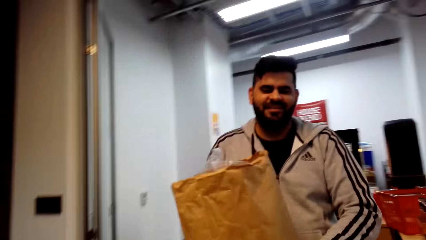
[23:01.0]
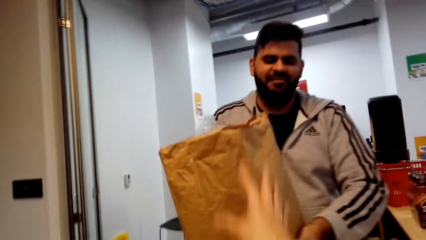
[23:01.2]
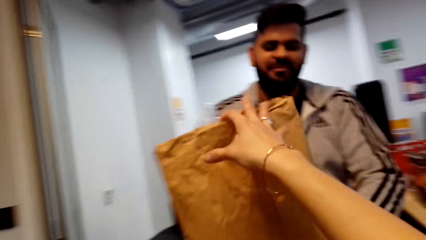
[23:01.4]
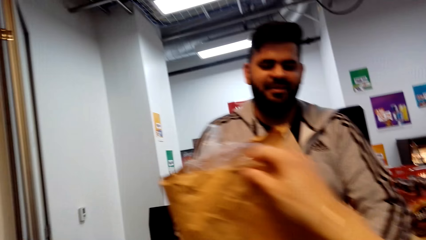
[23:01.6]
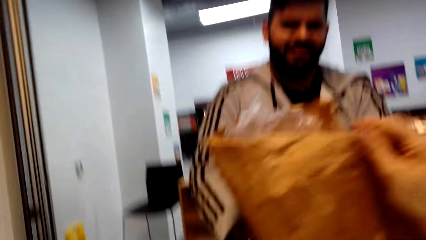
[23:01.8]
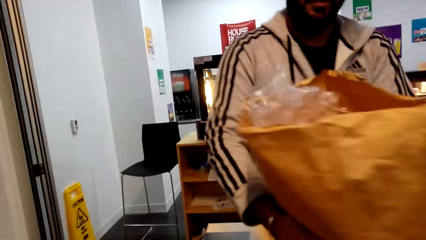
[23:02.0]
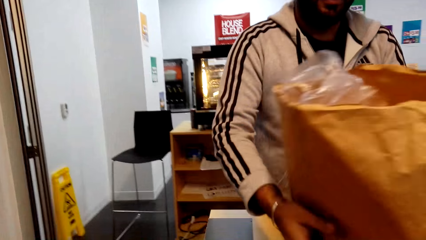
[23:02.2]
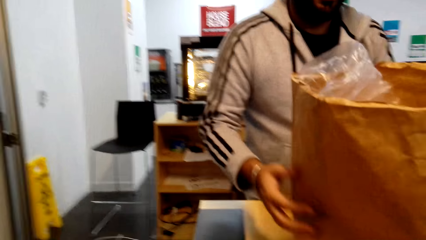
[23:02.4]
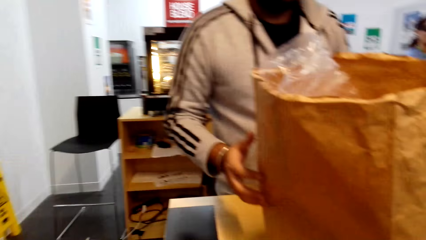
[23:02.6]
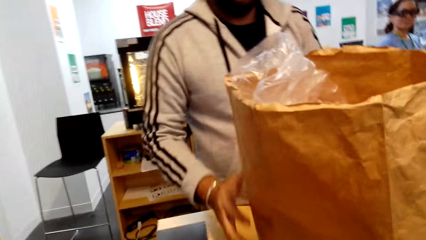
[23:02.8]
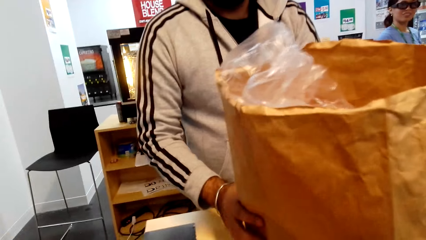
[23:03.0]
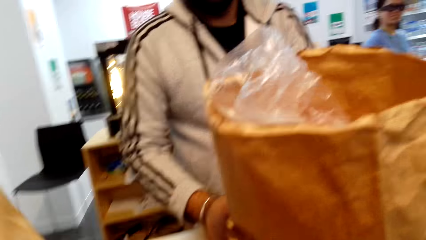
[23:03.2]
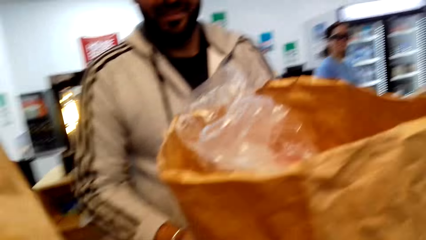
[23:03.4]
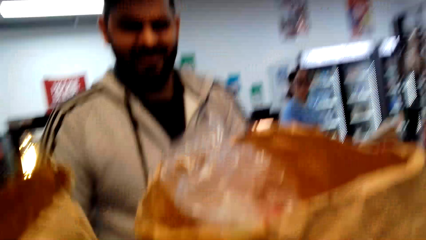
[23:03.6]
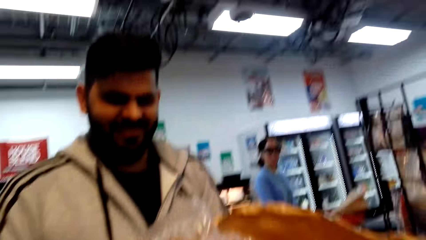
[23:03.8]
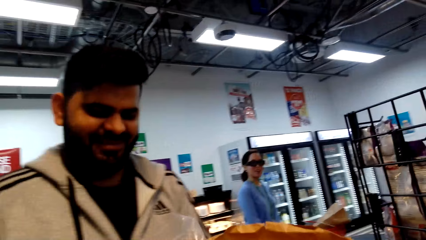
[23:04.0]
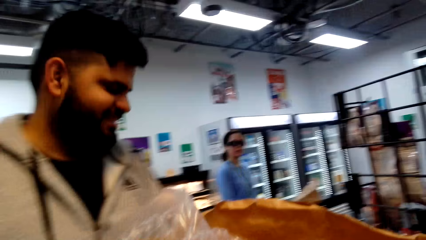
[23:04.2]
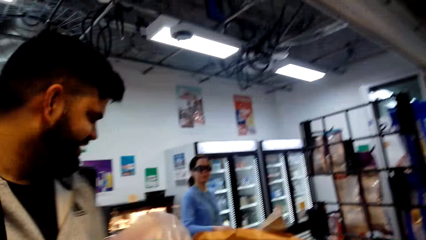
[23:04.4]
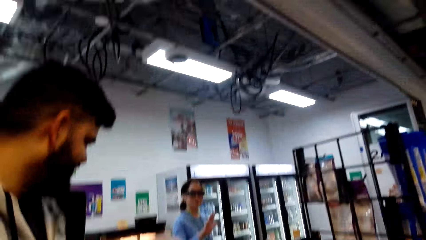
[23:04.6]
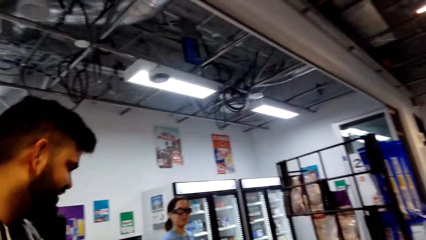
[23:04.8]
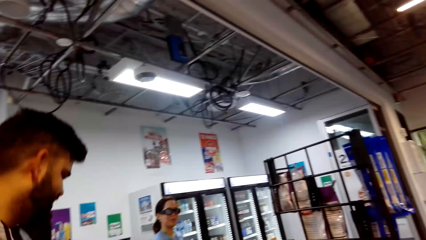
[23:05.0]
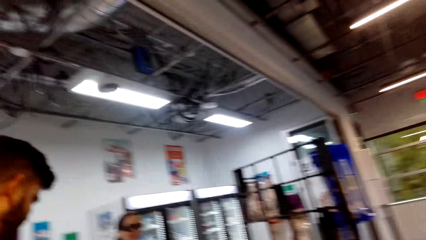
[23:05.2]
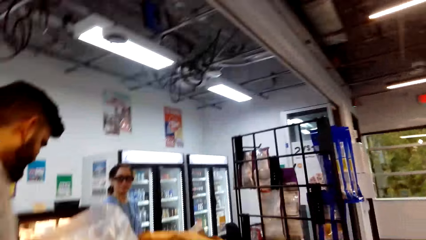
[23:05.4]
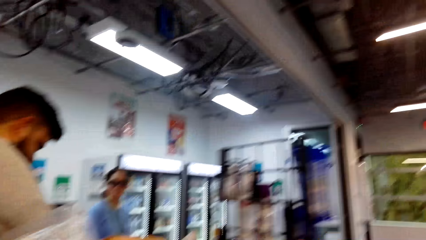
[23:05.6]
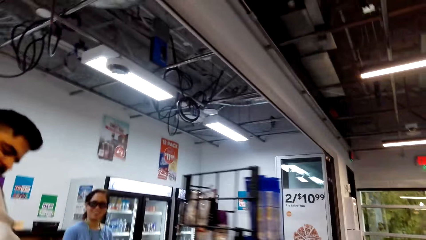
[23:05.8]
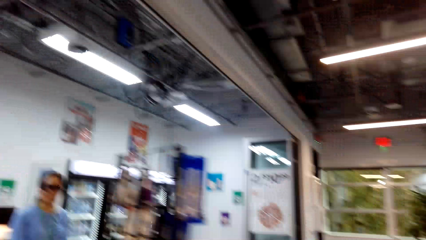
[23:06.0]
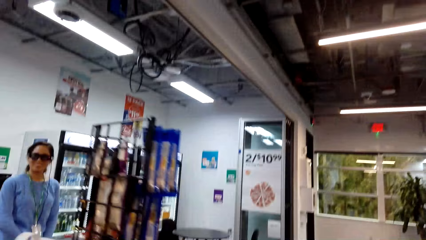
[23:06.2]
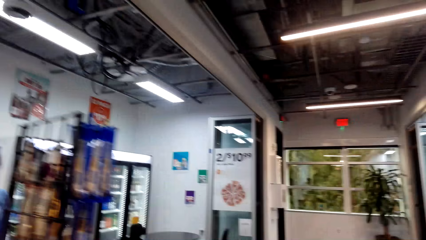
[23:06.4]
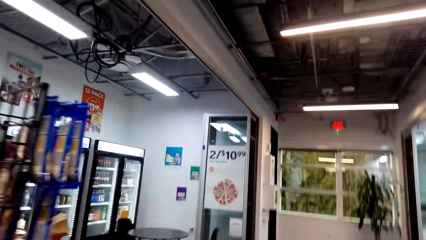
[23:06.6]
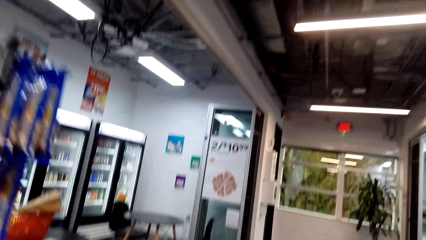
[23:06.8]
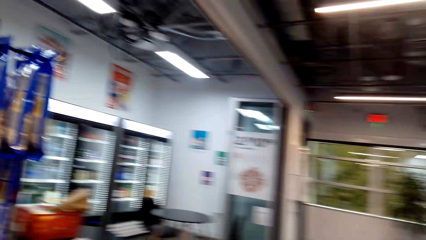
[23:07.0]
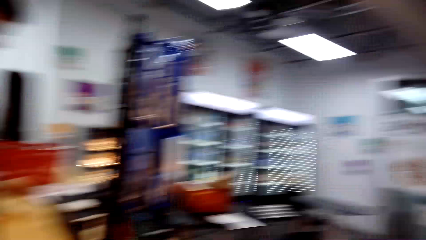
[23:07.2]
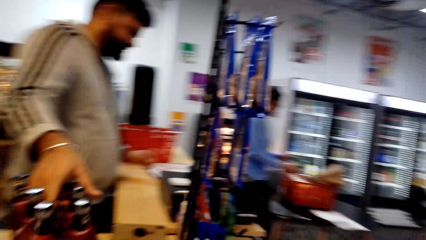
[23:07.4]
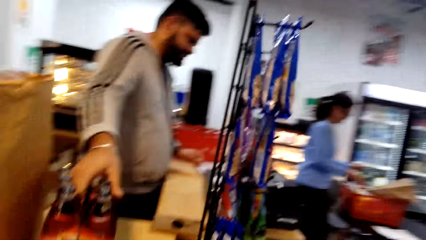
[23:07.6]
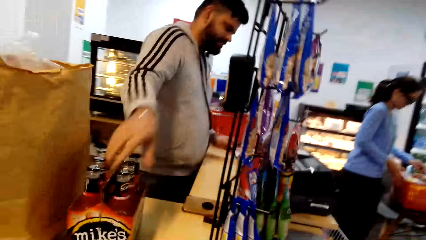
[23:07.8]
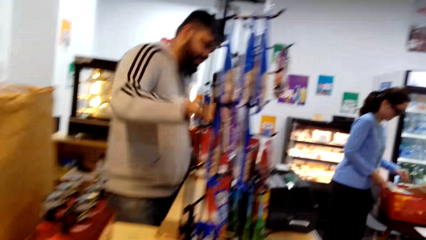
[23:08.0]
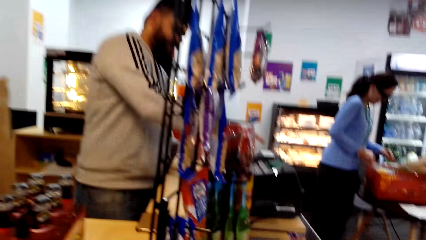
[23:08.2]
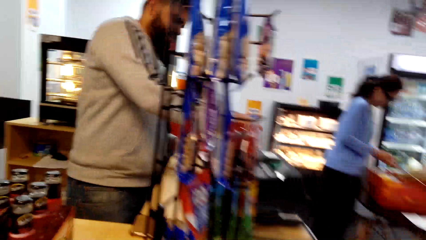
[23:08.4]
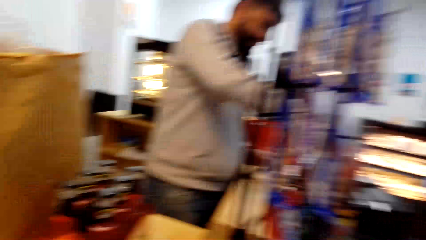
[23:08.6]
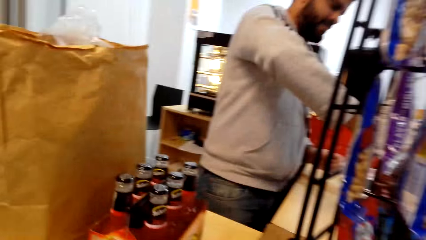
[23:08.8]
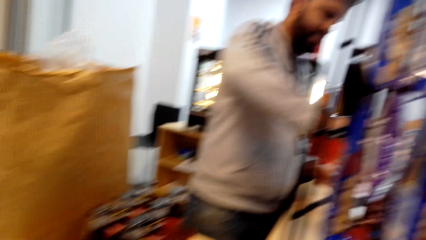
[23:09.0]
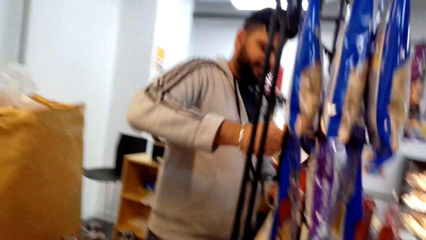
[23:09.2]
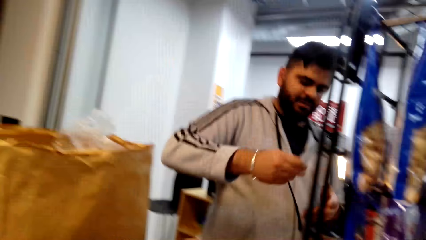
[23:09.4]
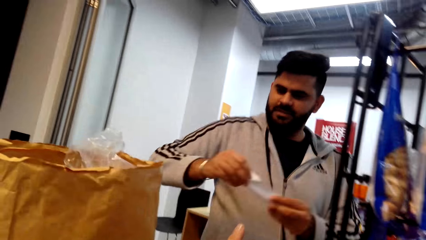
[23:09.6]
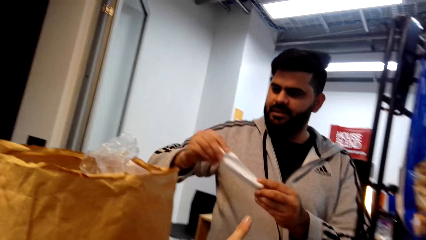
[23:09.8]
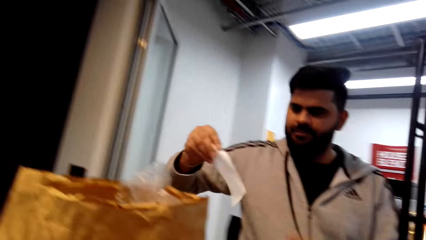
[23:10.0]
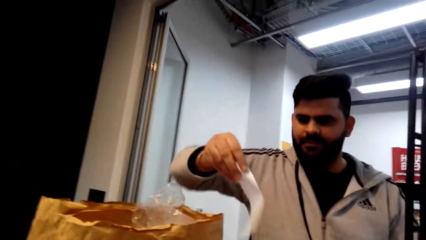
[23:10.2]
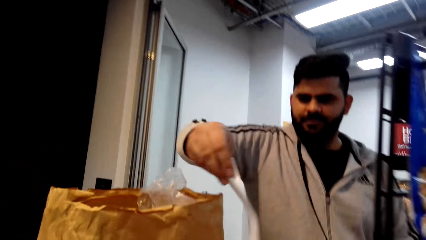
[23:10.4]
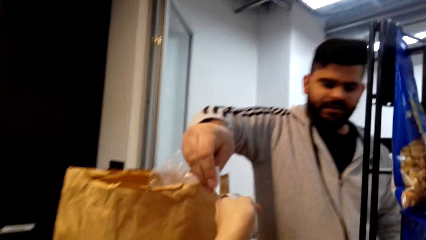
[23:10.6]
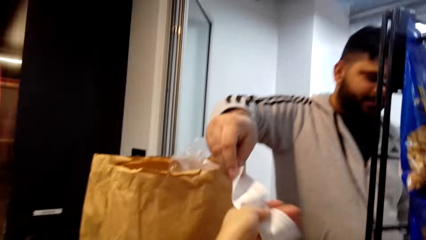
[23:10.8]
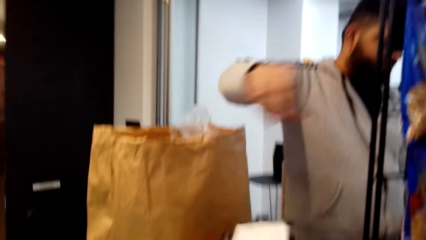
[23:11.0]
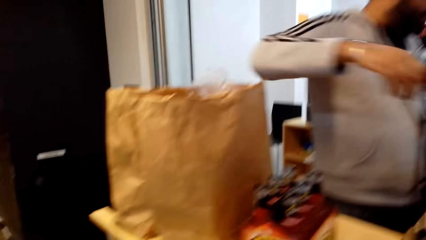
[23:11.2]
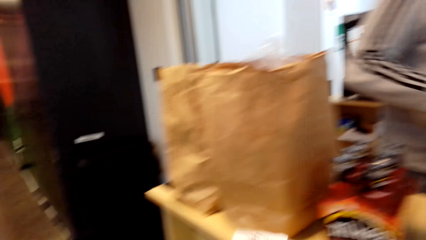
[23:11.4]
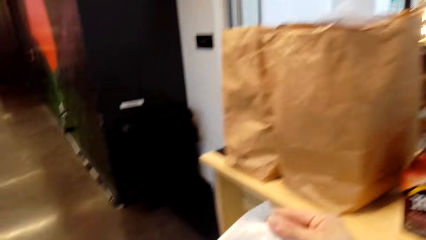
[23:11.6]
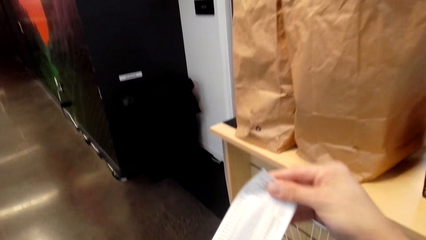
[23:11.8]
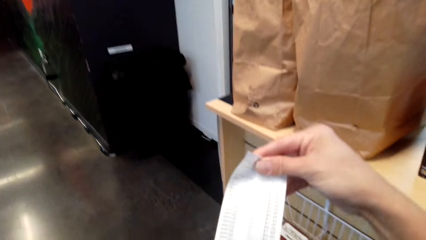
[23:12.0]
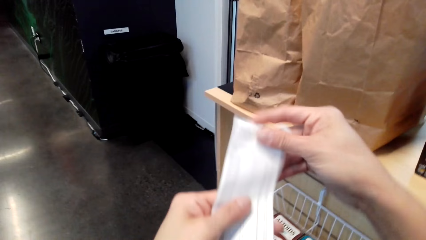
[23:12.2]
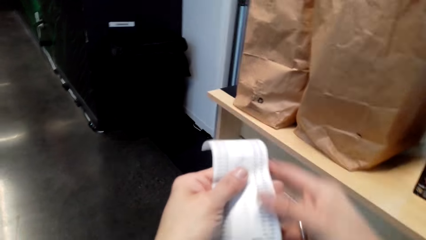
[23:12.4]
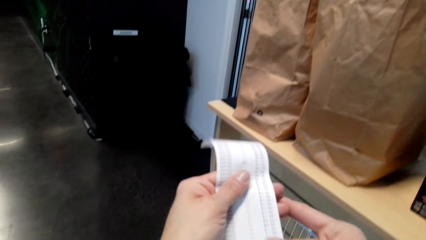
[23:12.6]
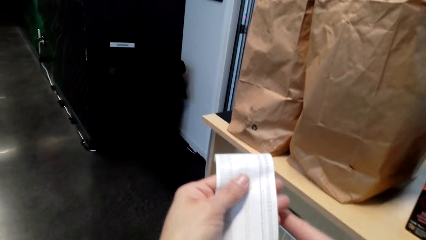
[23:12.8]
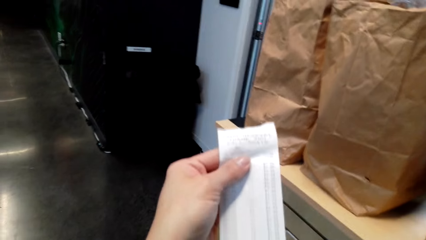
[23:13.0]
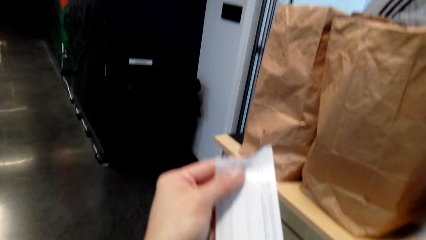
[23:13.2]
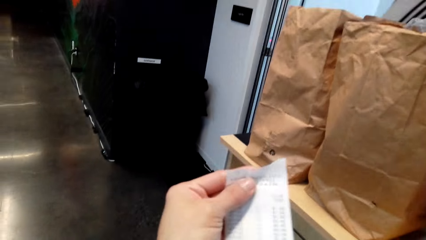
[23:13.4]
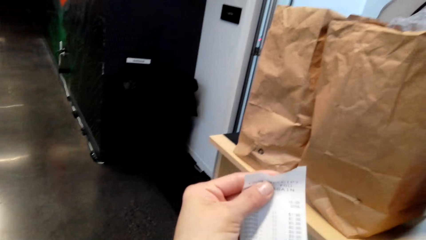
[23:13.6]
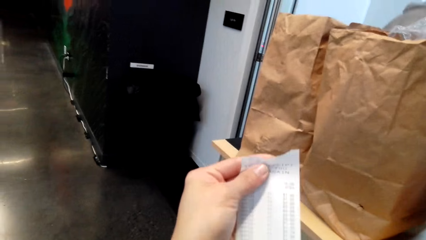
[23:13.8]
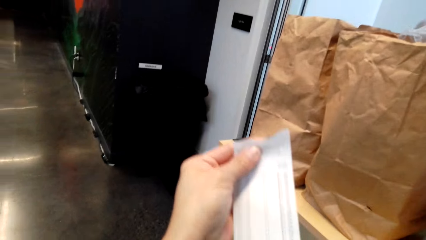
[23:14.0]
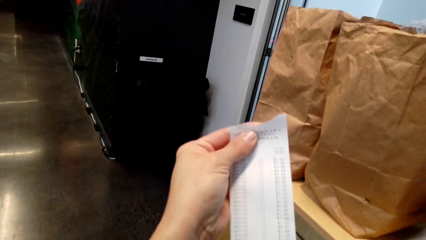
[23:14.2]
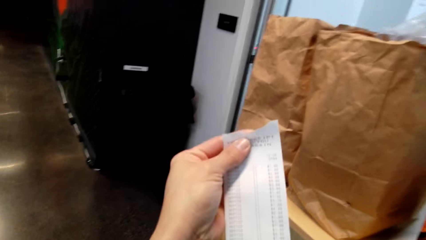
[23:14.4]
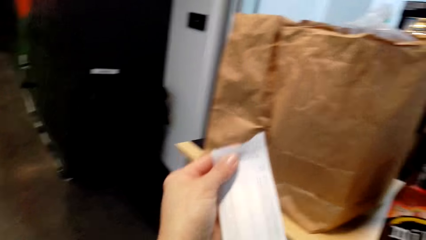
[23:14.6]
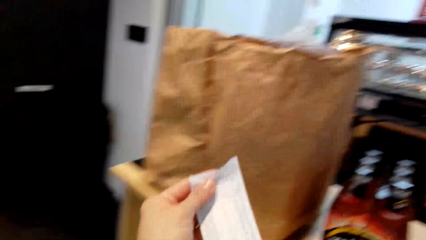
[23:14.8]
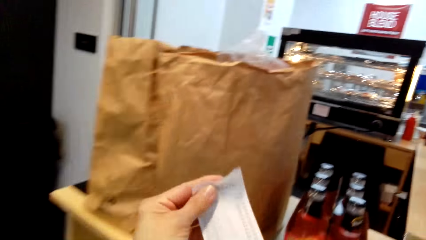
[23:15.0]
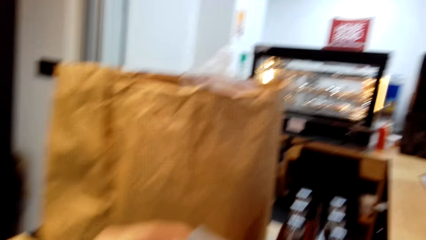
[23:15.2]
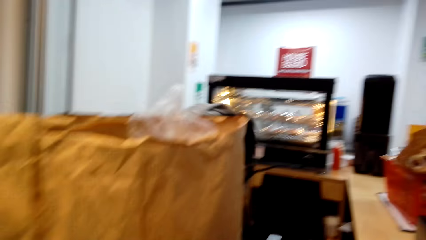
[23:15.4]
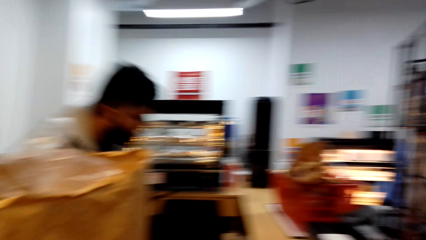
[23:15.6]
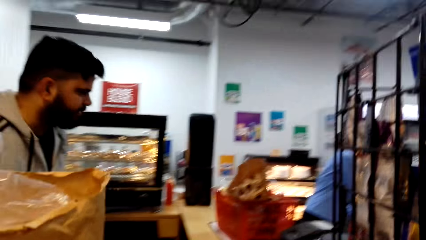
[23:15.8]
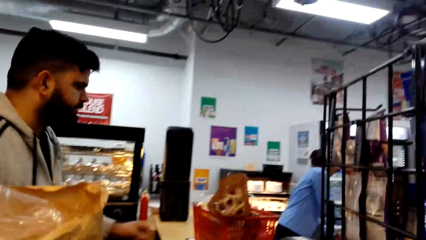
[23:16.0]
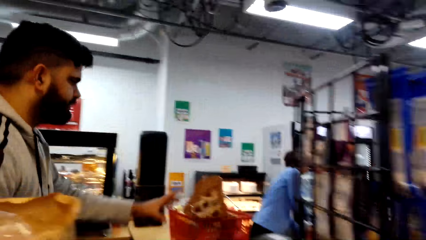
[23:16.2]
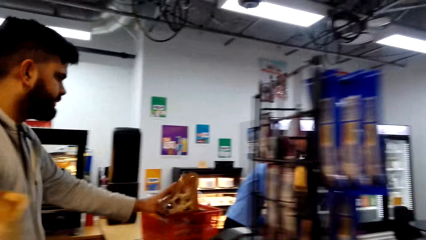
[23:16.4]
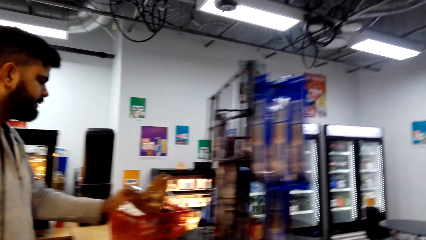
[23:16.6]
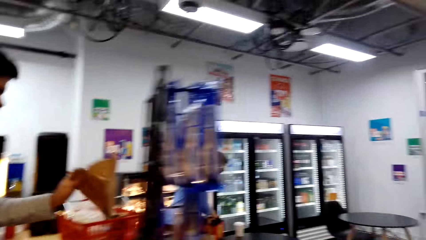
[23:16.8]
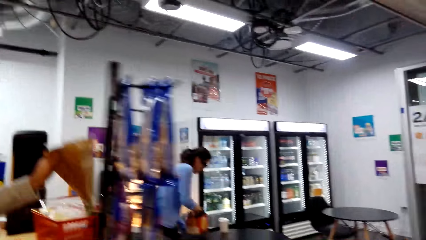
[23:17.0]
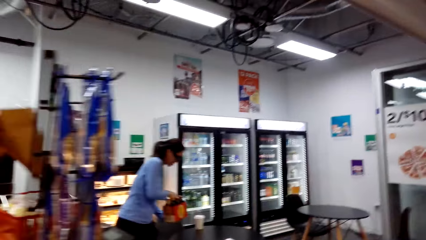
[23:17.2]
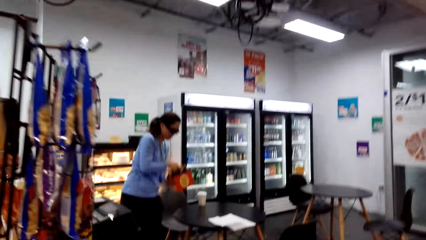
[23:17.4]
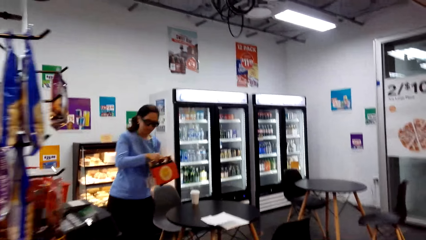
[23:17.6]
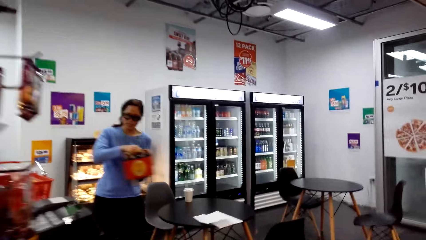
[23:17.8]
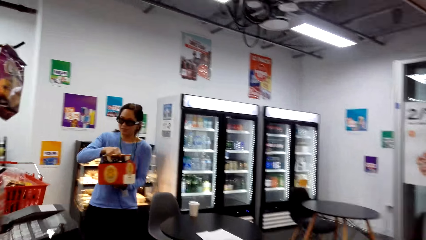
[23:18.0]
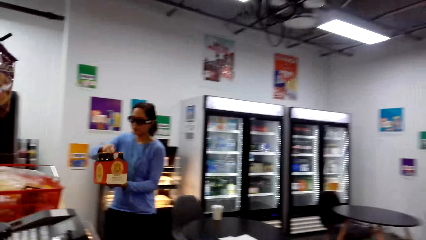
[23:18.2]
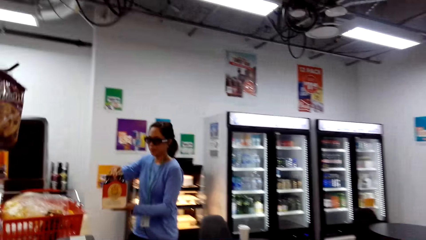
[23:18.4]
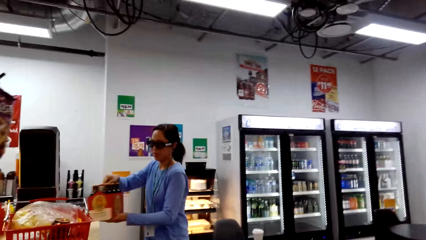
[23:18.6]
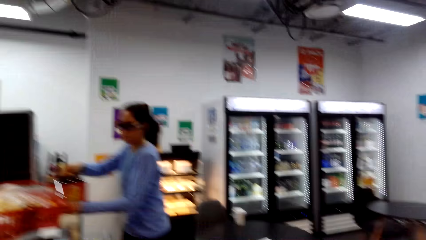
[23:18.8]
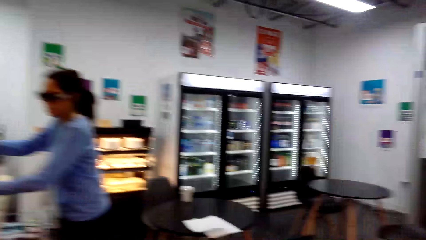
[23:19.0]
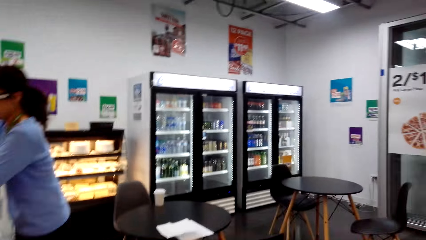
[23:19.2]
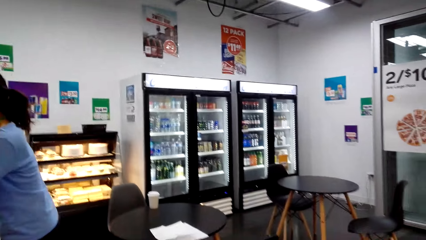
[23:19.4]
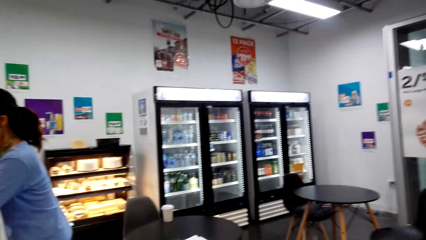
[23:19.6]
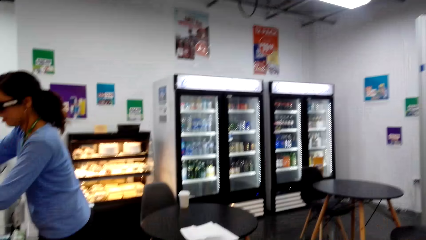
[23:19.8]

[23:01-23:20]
The camera wearer takes the package from a man. They converse to the man. The man gives the camera wearer a receipt. The camera wearer holds the receipt. The man holds the package.
